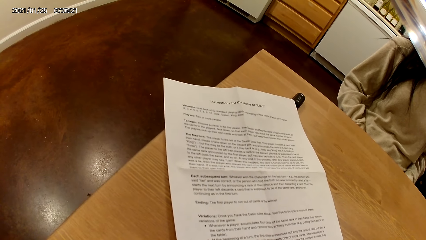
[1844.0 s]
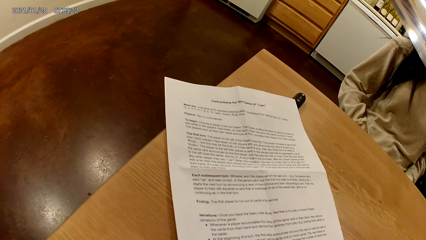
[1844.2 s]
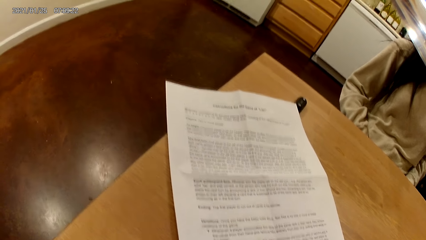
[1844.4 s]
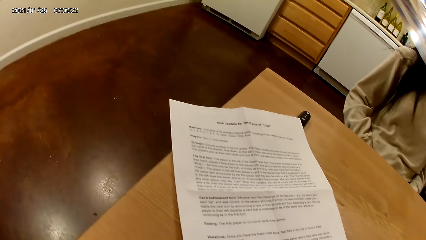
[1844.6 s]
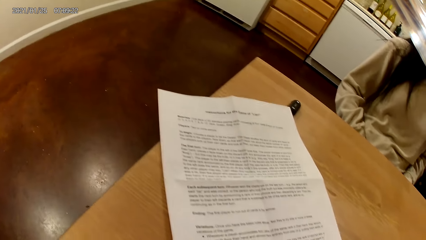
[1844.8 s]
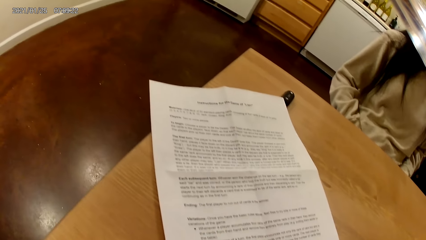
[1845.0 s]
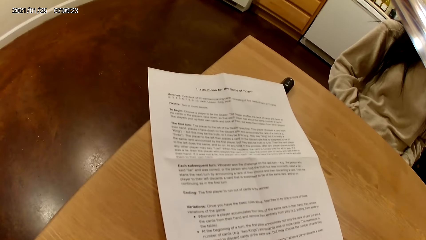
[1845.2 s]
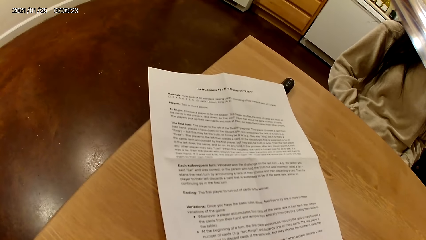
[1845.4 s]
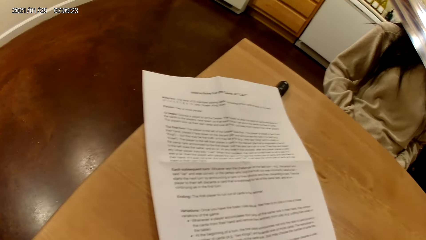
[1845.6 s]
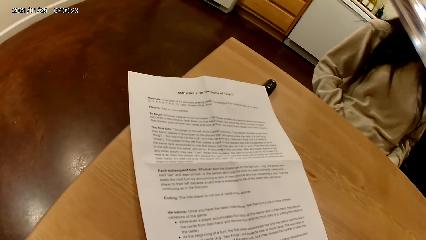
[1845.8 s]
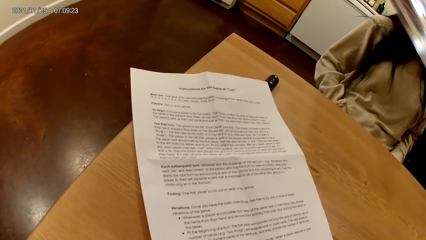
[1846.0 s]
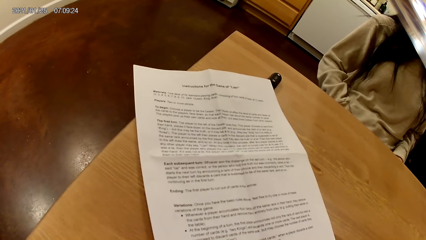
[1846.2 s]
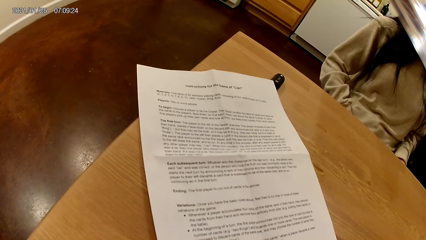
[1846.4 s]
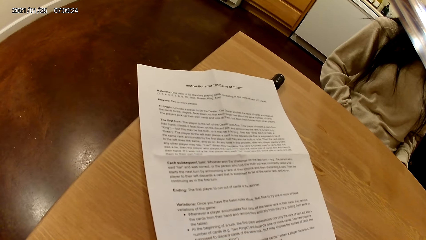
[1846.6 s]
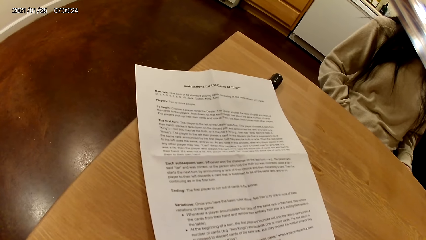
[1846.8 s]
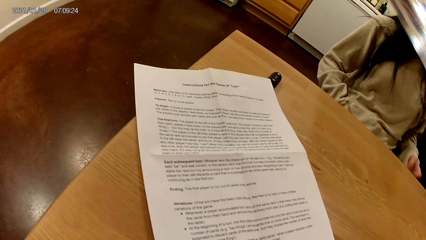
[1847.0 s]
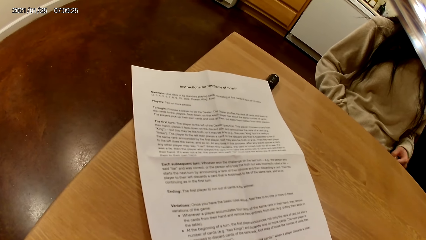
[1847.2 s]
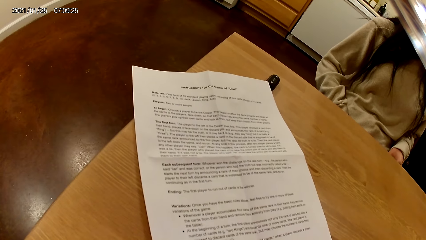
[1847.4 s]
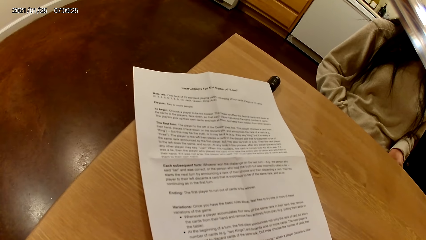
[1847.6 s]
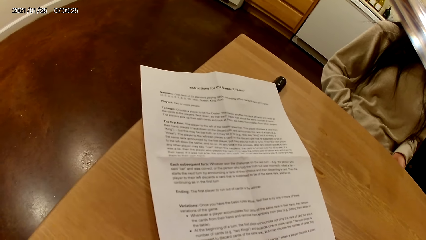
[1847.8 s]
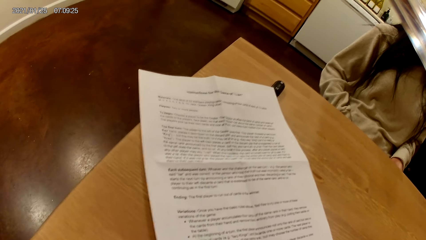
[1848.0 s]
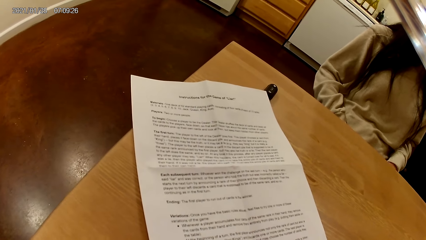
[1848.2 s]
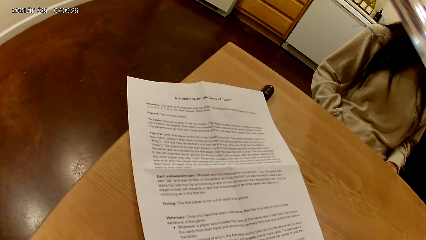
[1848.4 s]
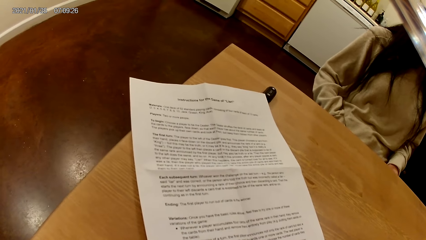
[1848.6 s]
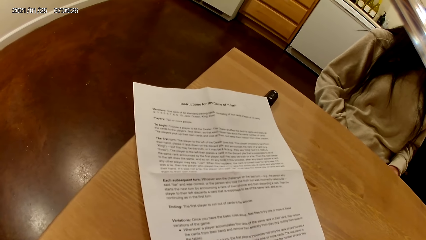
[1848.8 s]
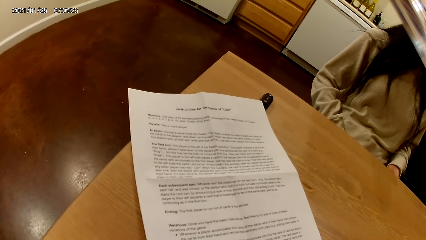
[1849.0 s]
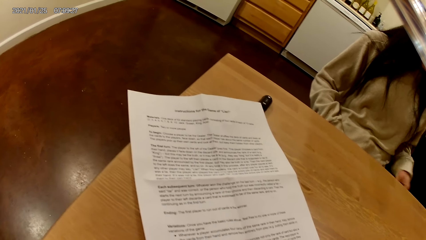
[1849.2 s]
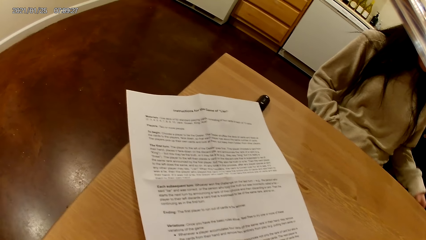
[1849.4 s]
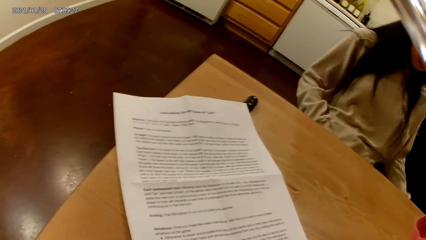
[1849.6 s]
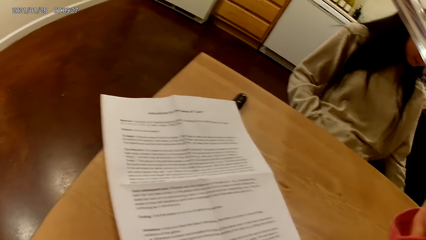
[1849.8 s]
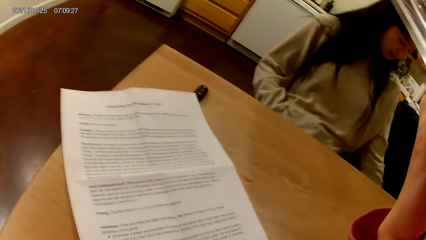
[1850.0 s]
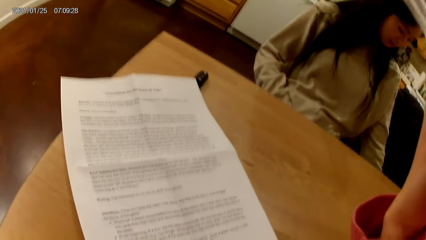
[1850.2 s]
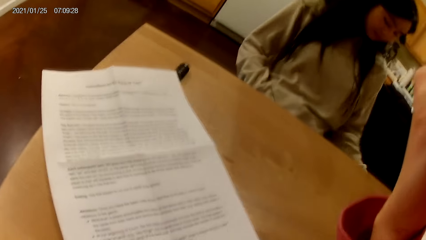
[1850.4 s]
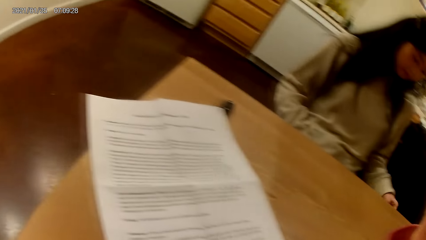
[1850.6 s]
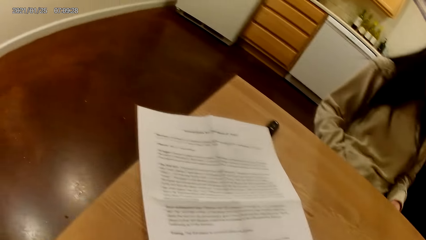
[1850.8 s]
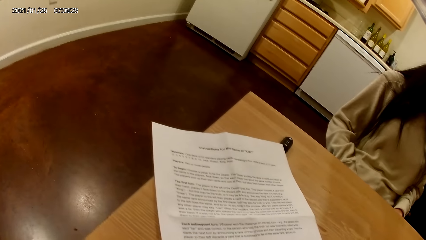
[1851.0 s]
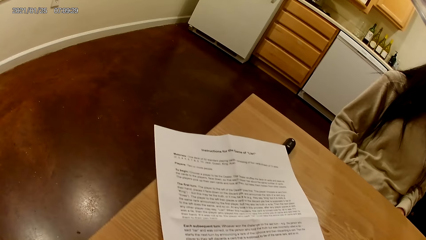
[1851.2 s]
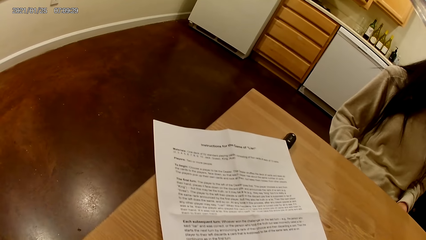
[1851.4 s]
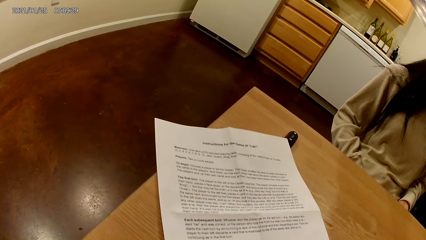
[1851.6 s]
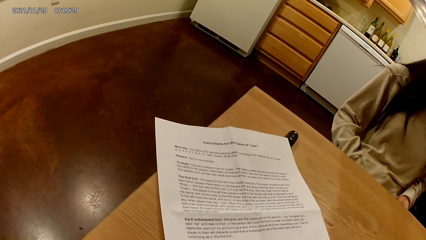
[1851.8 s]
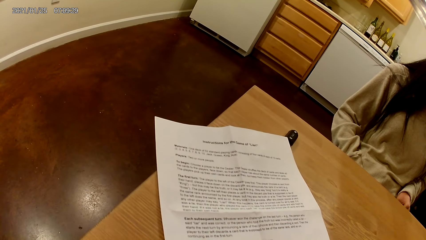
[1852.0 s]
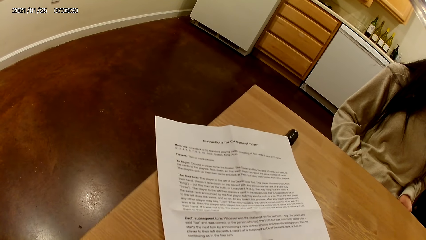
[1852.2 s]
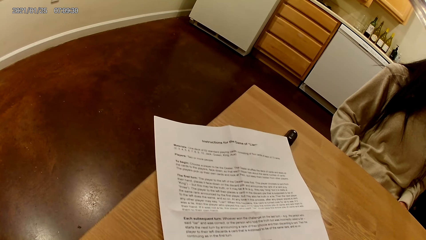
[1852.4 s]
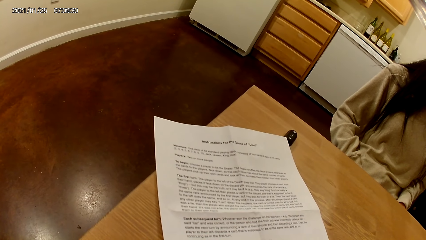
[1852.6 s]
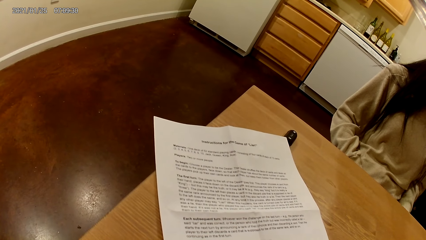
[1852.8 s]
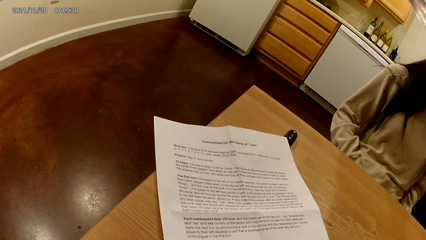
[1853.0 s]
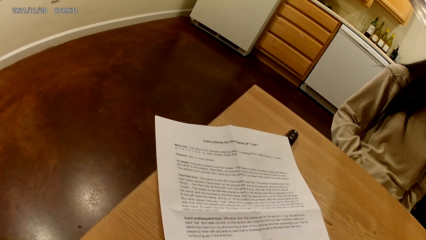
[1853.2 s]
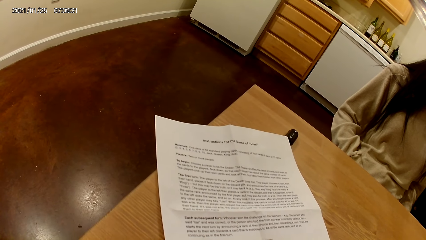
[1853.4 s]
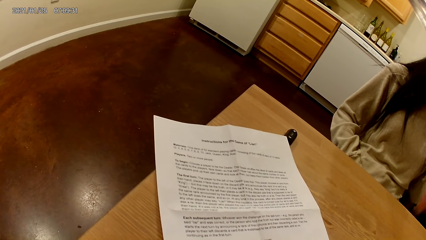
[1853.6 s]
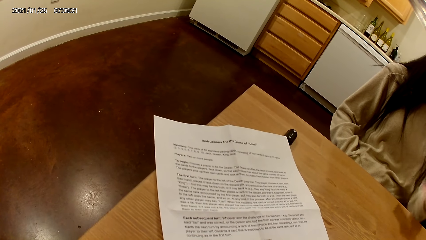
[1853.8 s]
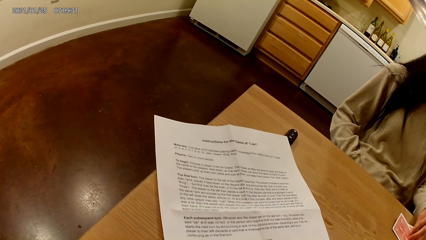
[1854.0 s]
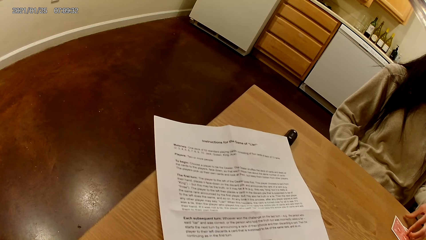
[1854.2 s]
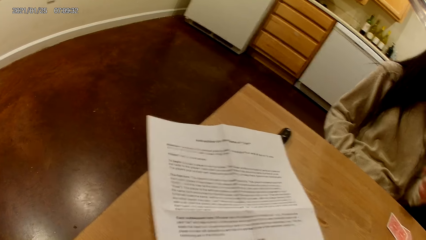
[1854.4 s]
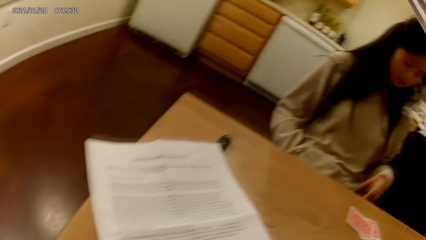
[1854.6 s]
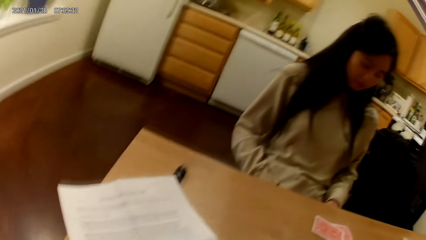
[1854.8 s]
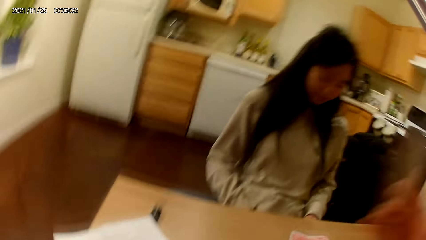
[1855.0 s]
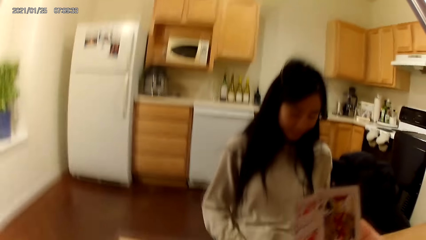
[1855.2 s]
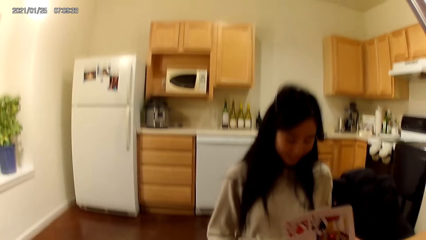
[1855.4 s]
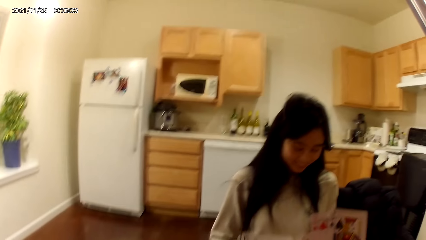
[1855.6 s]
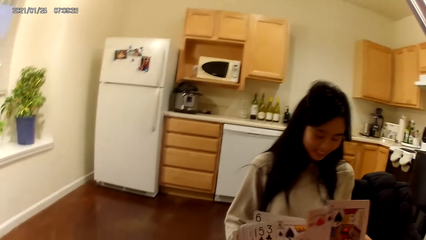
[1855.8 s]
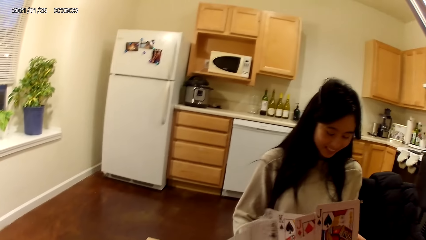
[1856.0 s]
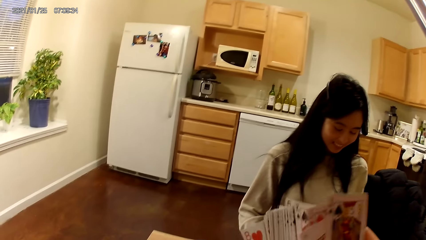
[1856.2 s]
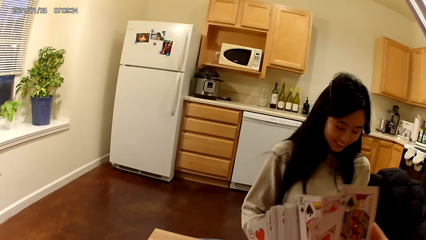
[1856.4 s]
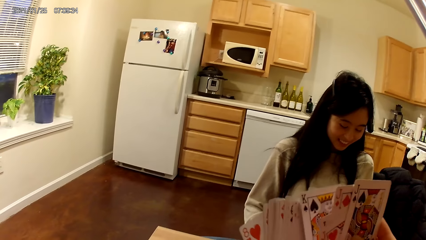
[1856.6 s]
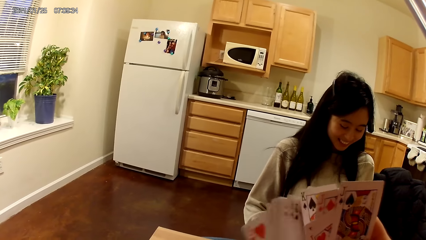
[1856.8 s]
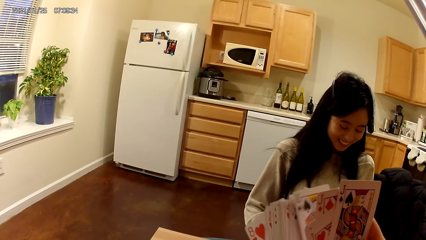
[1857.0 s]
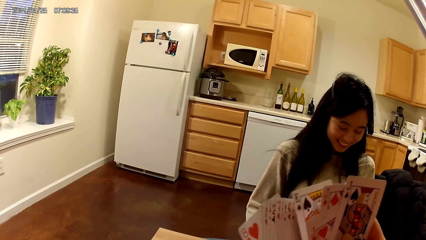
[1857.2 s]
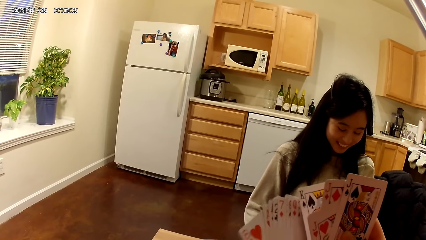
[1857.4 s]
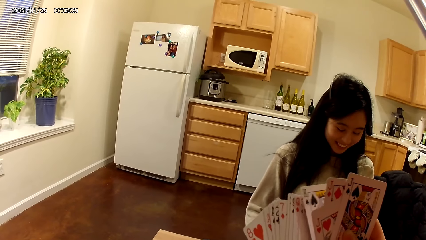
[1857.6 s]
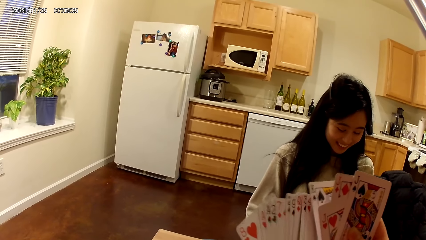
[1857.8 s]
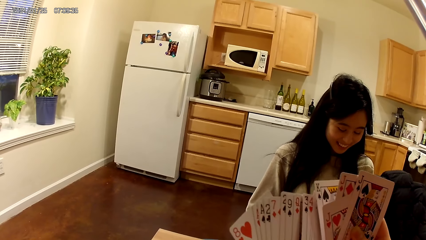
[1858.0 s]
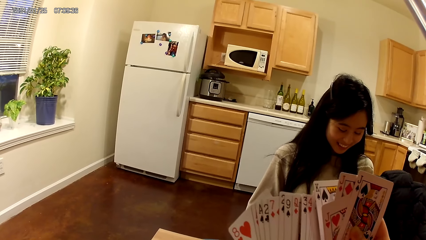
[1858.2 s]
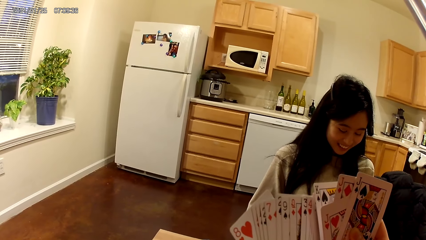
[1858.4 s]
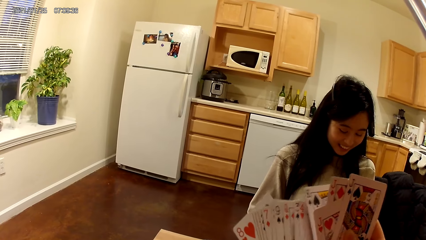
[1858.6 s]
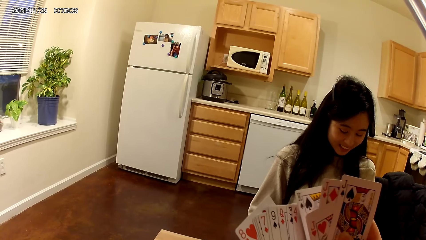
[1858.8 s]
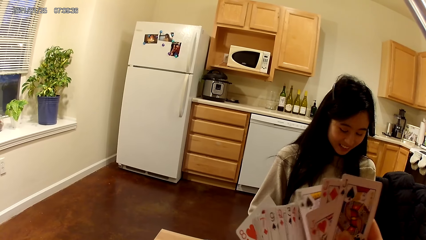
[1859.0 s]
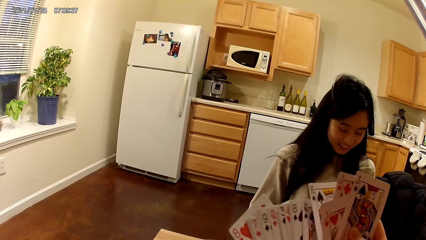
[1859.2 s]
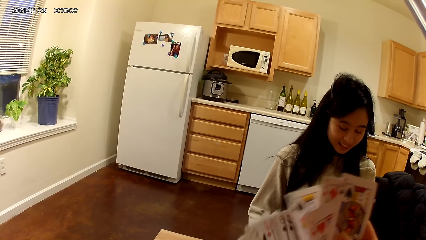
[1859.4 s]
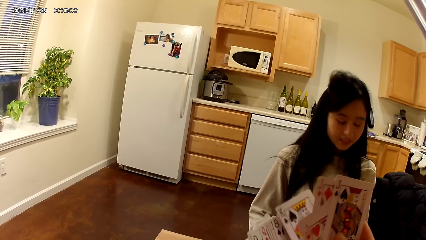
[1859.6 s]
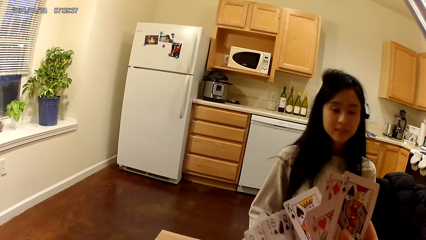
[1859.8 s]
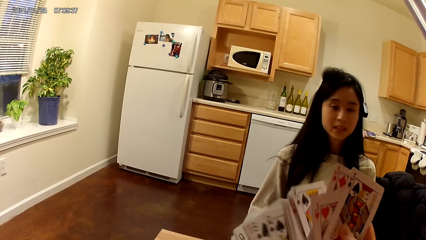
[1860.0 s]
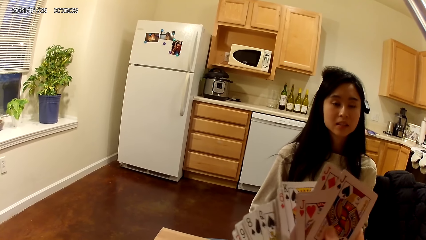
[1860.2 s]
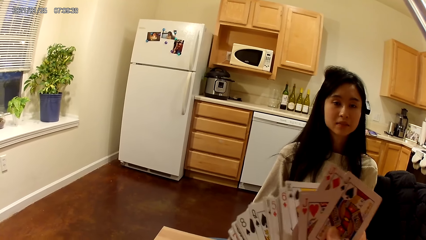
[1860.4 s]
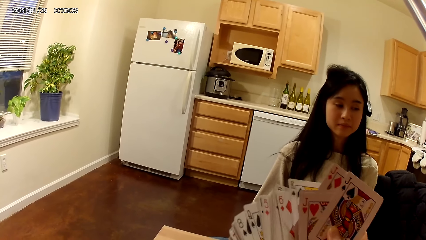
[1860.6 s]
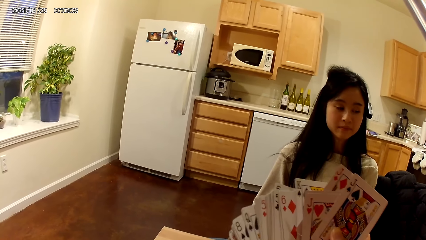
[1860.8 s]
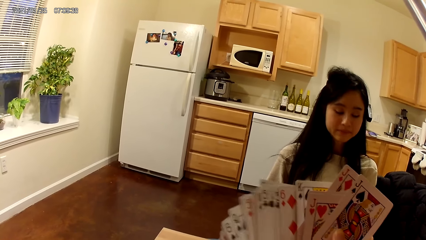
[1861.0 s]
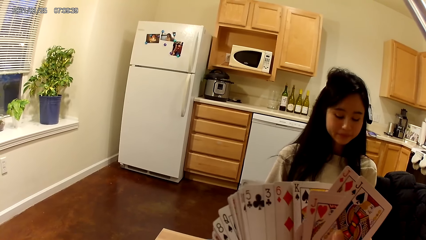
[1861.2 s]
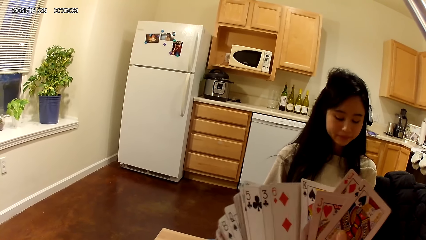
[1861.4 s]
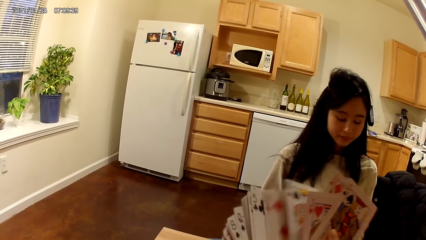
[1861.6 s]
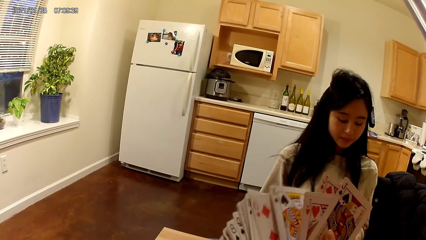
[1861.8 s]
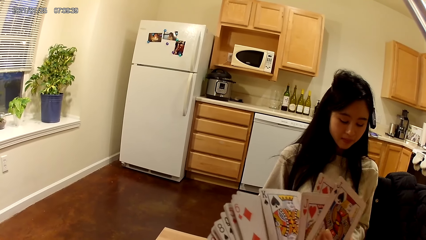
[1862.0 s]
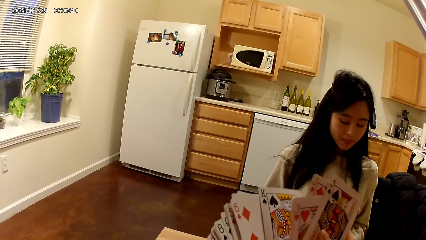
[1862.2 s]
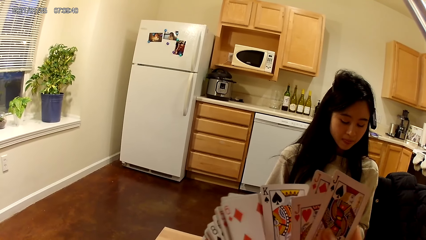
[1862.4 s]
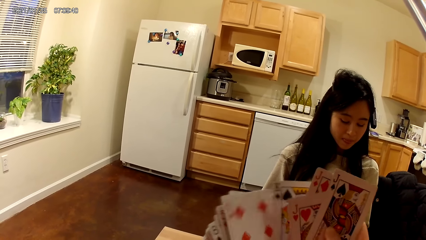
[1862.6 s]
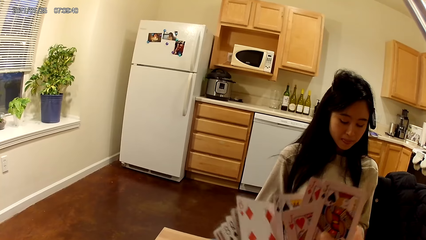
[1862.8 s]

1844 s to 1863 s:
A woman moves a hand. The camera wearer reads on a piece of paper. The woman places another card on the dining table with her right hand. The camera wearer holds playing cards with a hand. They hold the playing cards with hands.
